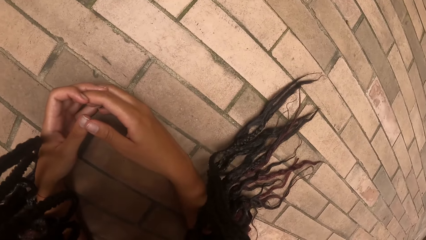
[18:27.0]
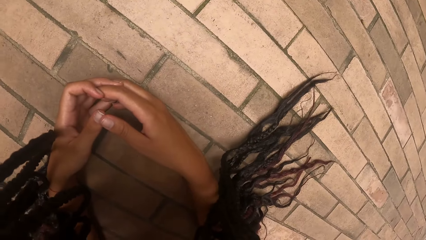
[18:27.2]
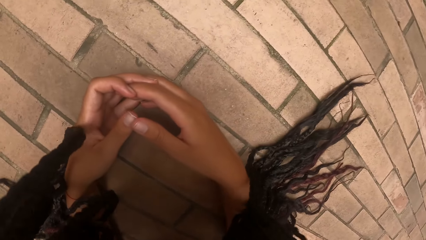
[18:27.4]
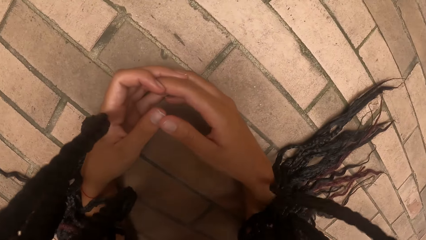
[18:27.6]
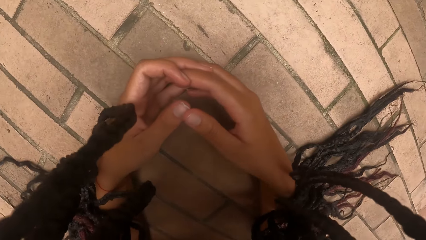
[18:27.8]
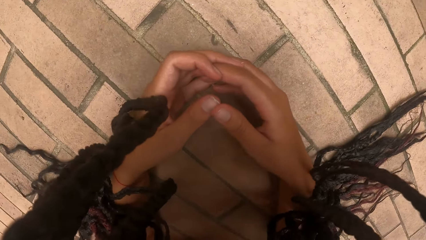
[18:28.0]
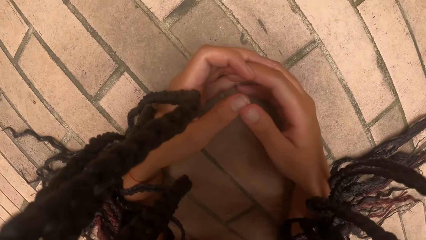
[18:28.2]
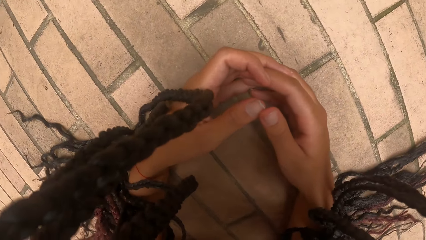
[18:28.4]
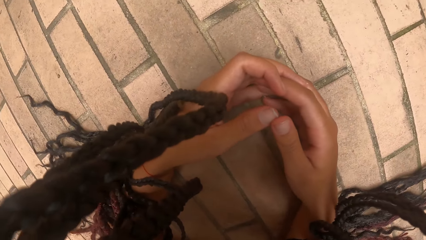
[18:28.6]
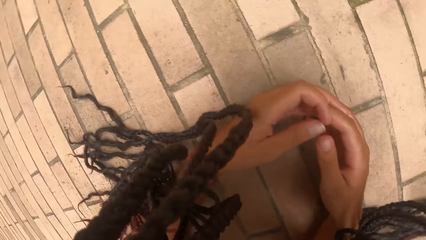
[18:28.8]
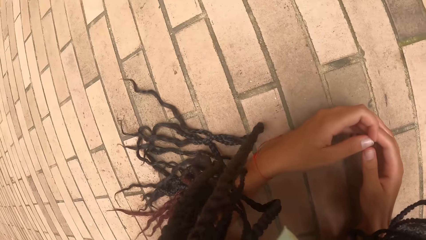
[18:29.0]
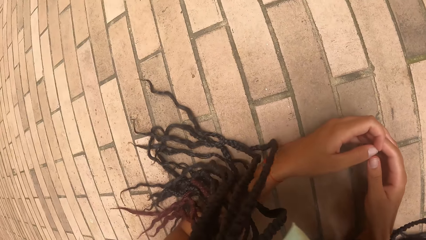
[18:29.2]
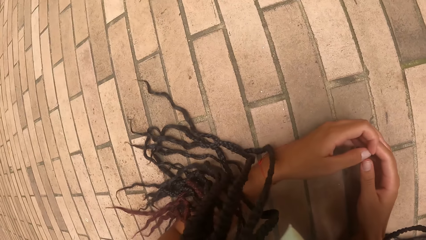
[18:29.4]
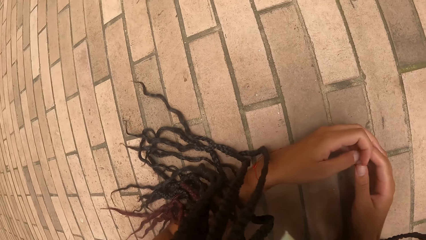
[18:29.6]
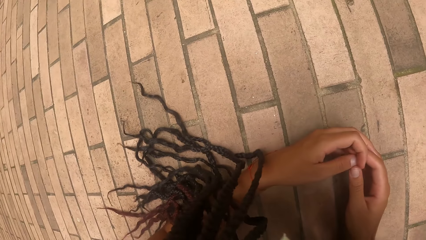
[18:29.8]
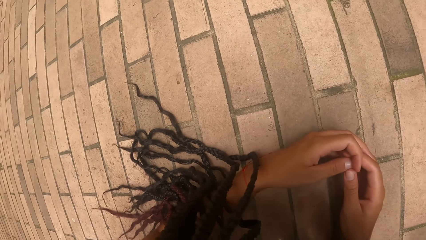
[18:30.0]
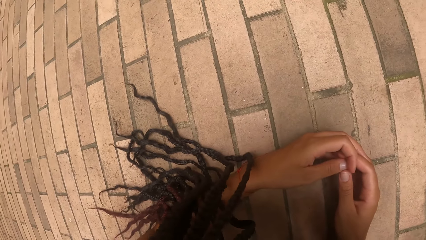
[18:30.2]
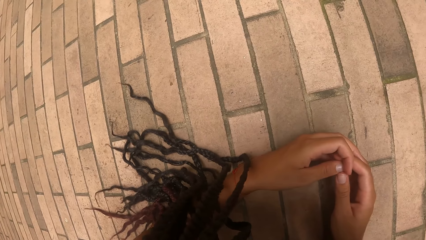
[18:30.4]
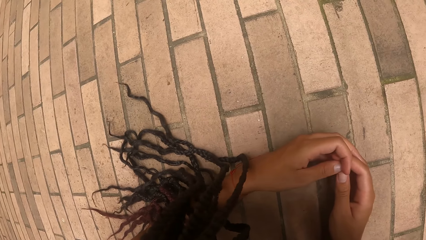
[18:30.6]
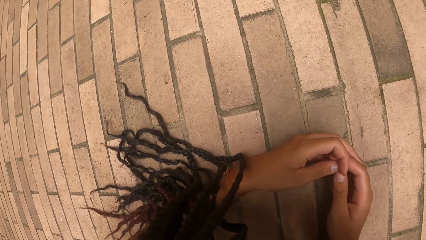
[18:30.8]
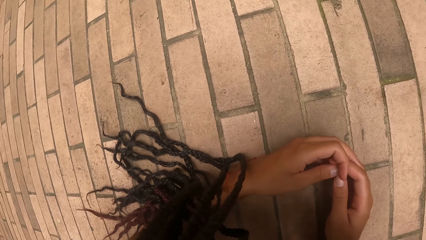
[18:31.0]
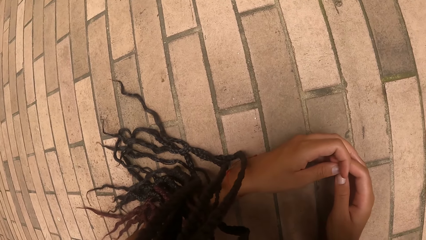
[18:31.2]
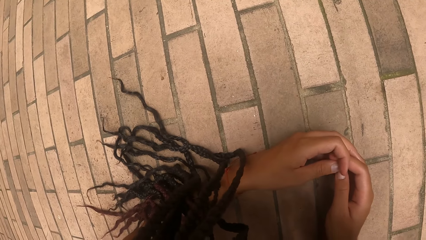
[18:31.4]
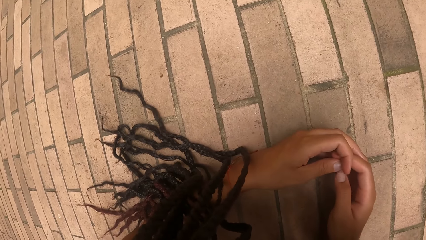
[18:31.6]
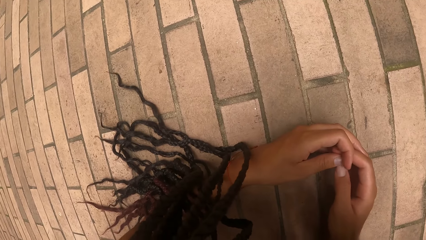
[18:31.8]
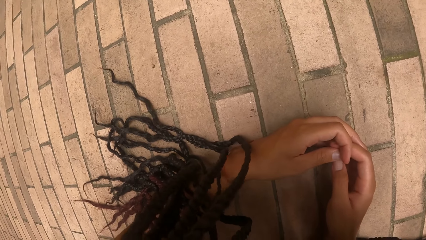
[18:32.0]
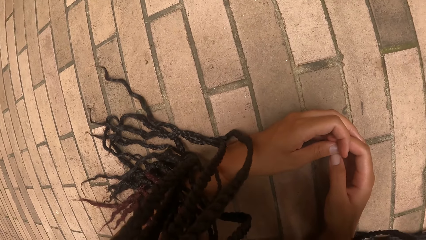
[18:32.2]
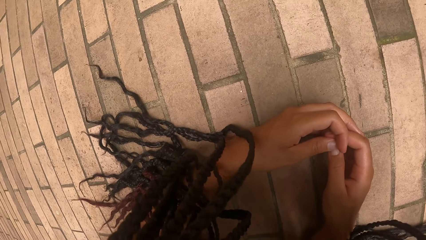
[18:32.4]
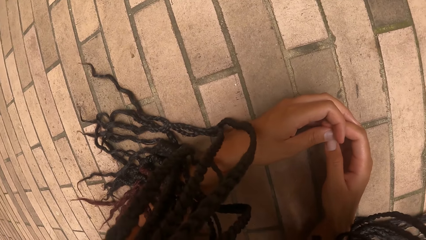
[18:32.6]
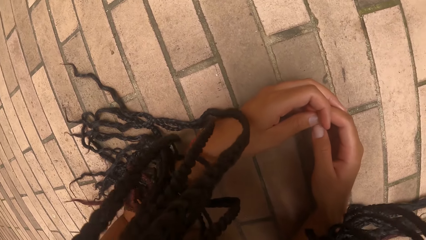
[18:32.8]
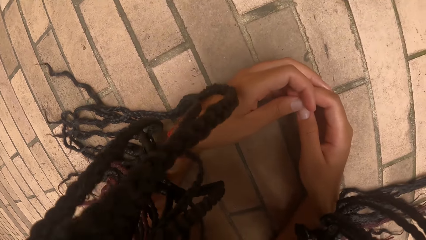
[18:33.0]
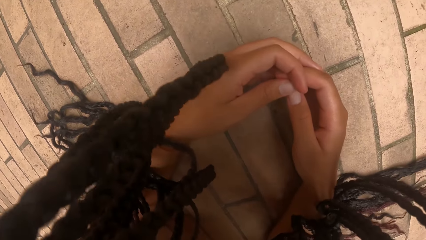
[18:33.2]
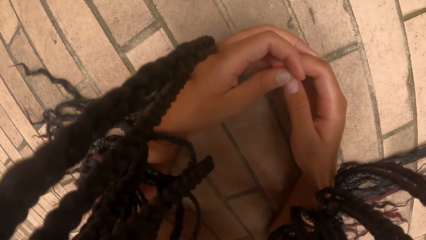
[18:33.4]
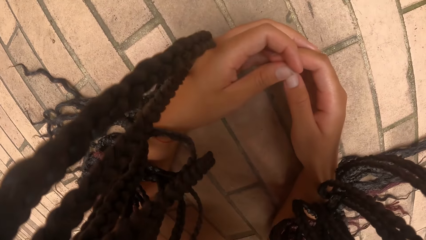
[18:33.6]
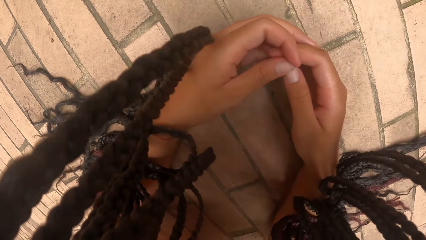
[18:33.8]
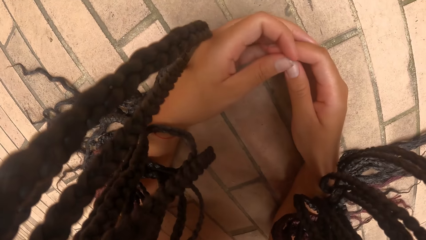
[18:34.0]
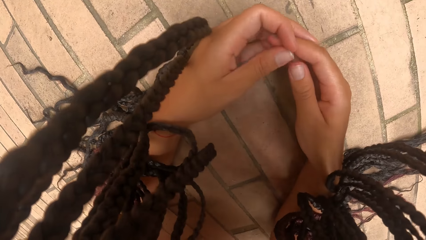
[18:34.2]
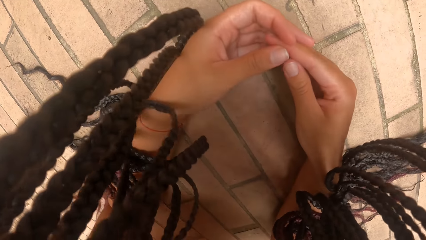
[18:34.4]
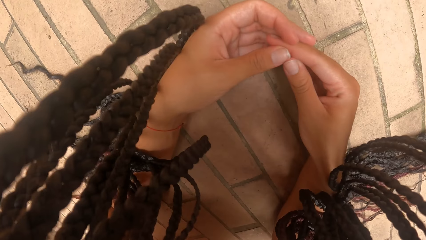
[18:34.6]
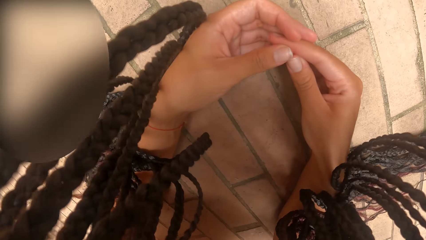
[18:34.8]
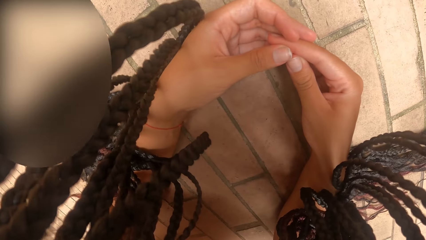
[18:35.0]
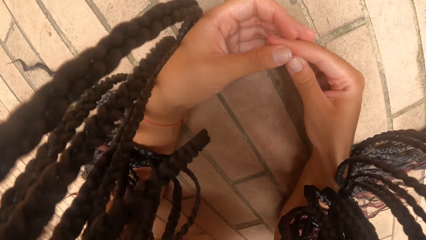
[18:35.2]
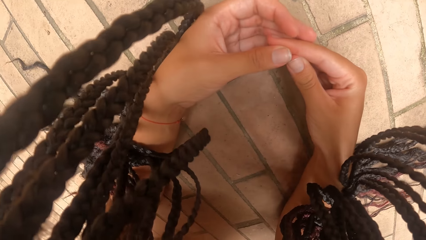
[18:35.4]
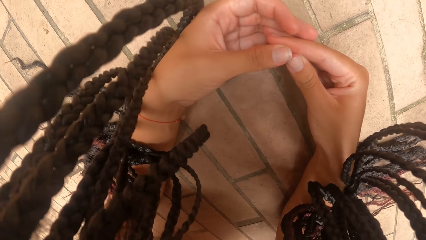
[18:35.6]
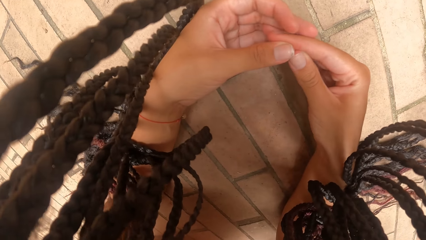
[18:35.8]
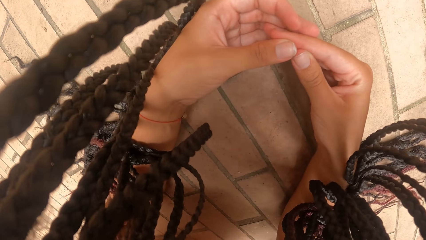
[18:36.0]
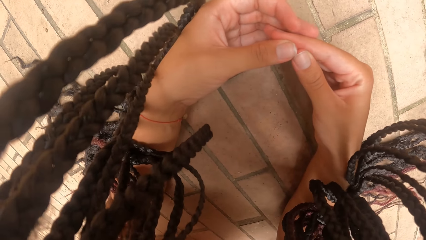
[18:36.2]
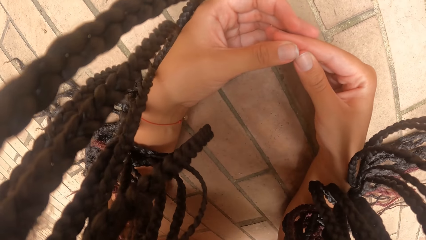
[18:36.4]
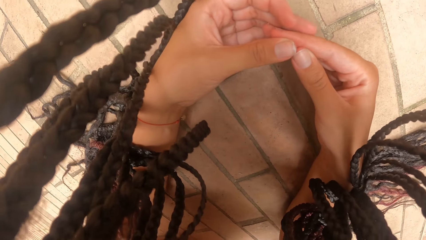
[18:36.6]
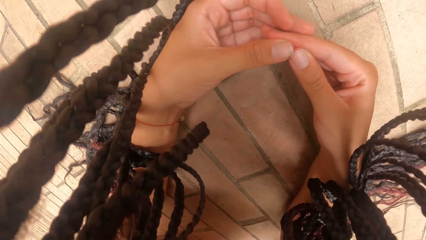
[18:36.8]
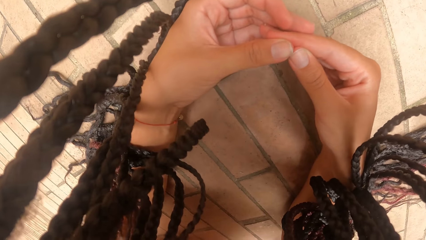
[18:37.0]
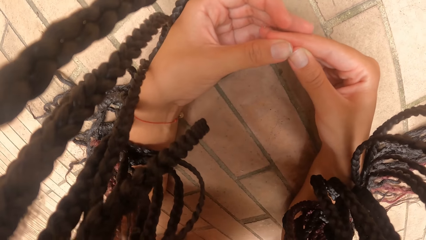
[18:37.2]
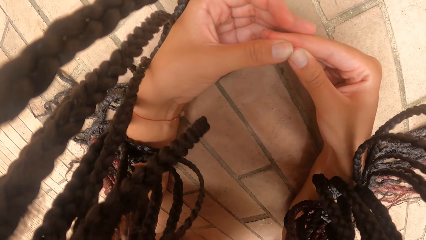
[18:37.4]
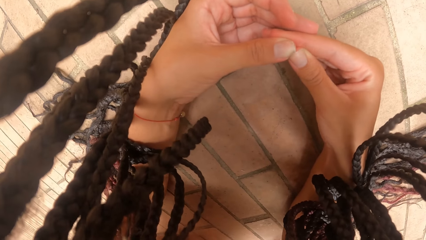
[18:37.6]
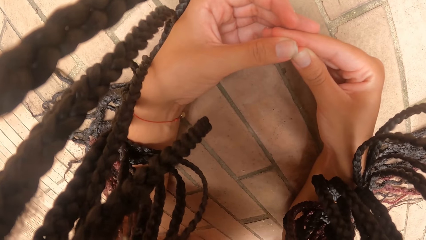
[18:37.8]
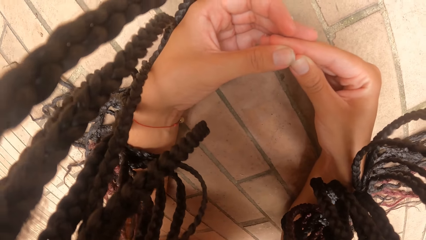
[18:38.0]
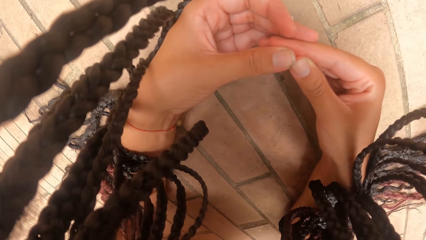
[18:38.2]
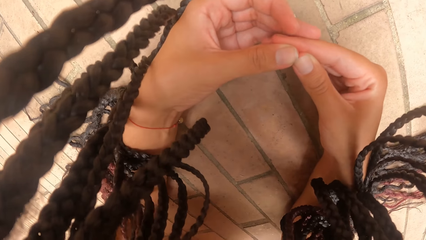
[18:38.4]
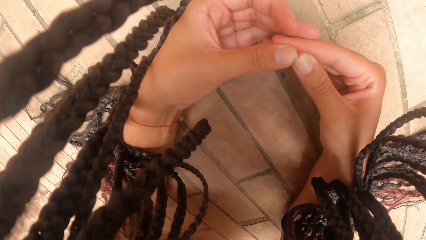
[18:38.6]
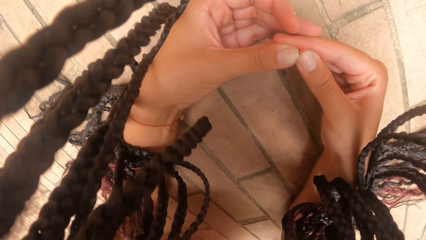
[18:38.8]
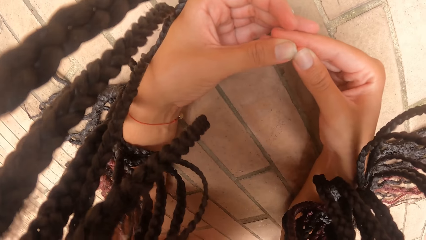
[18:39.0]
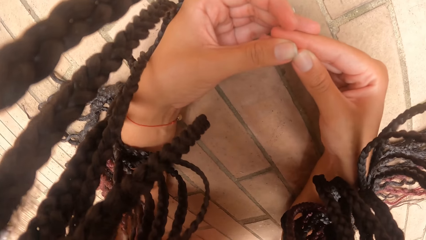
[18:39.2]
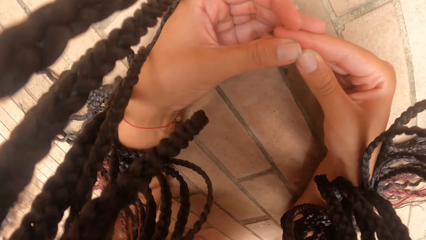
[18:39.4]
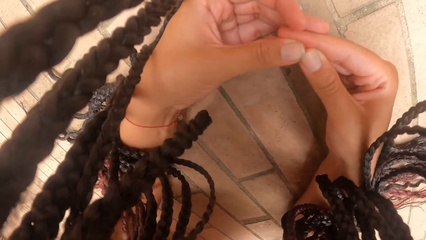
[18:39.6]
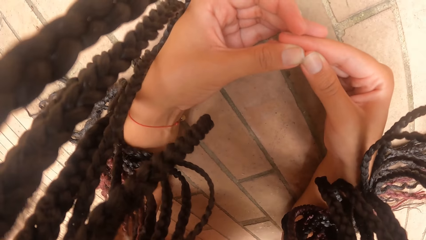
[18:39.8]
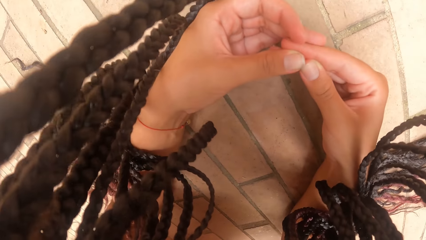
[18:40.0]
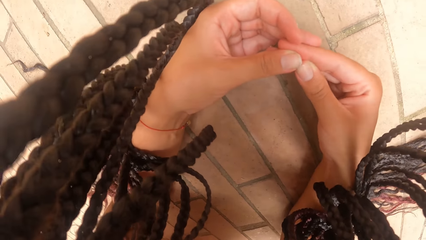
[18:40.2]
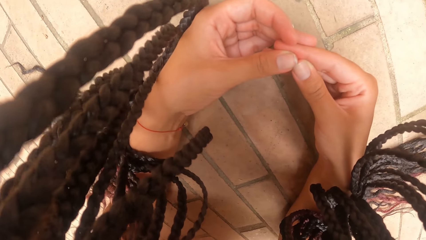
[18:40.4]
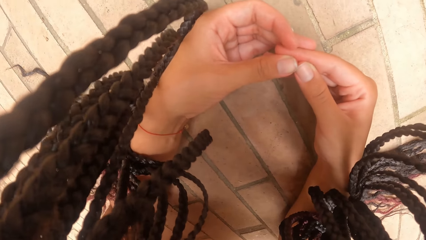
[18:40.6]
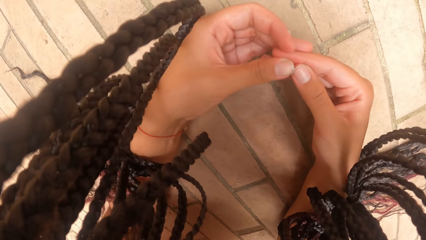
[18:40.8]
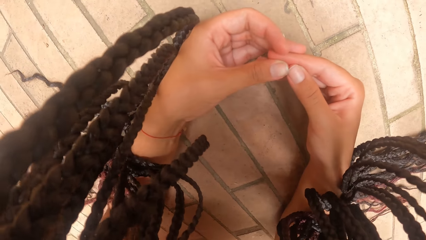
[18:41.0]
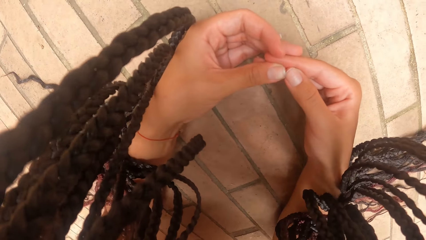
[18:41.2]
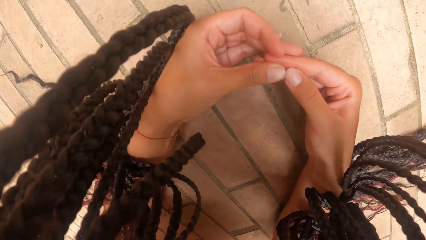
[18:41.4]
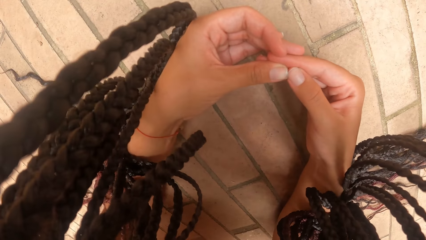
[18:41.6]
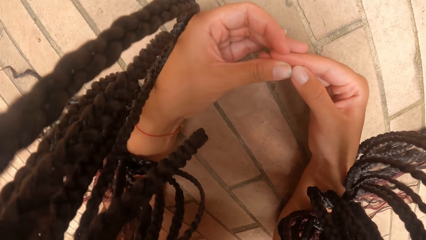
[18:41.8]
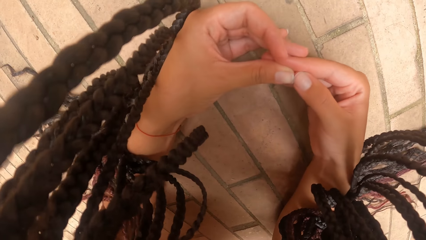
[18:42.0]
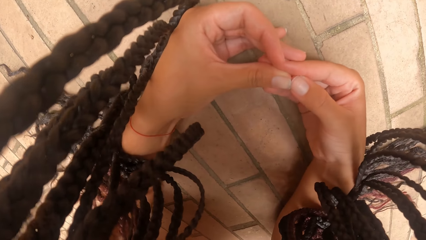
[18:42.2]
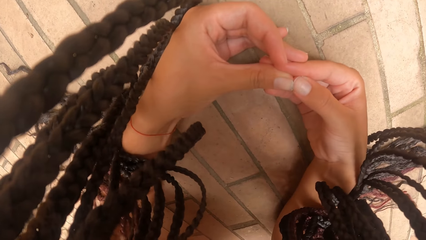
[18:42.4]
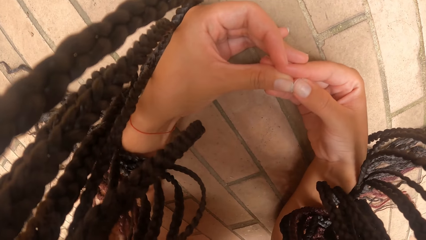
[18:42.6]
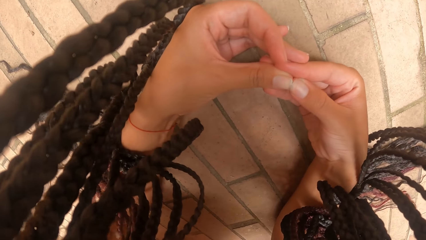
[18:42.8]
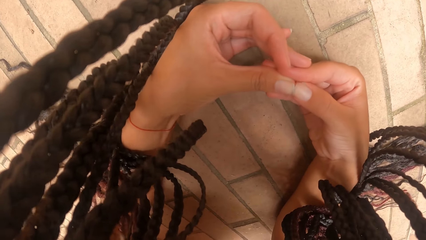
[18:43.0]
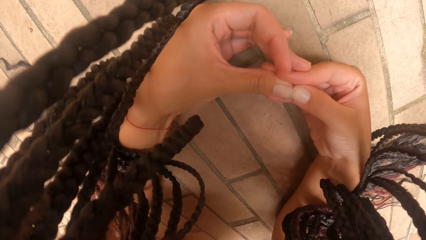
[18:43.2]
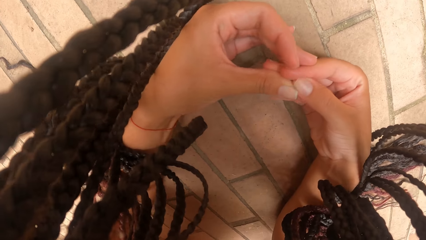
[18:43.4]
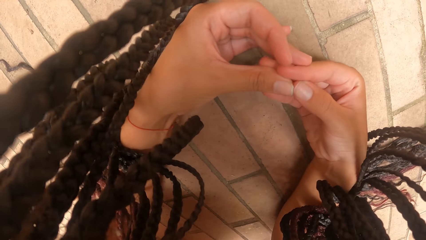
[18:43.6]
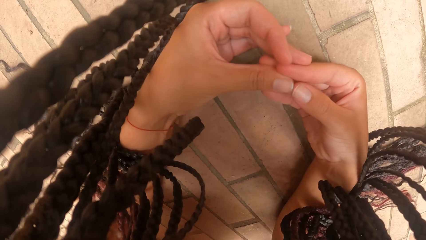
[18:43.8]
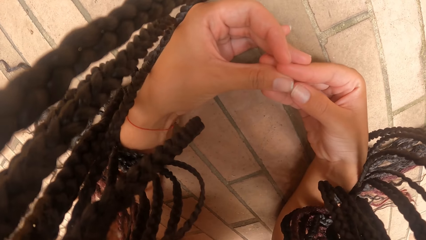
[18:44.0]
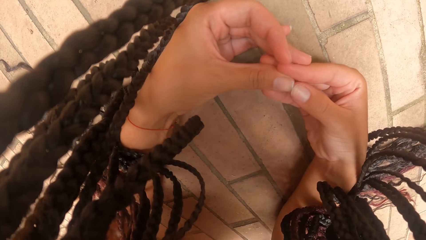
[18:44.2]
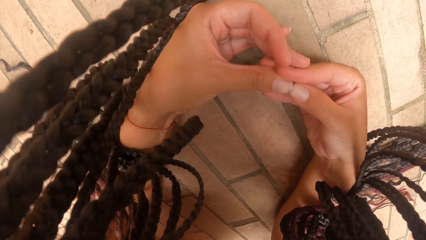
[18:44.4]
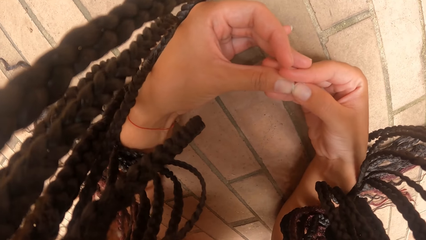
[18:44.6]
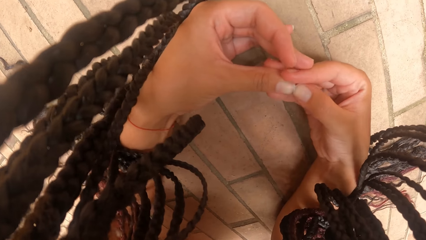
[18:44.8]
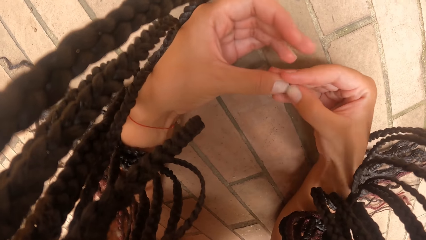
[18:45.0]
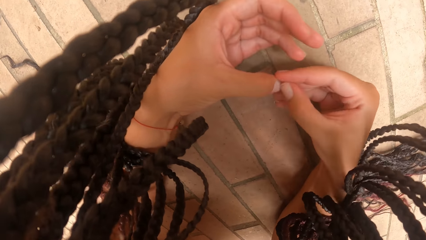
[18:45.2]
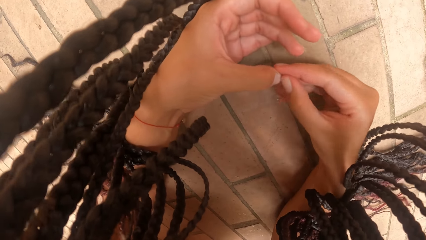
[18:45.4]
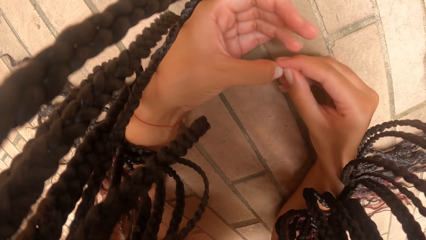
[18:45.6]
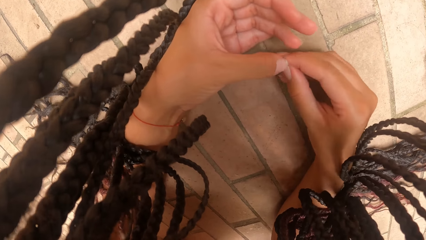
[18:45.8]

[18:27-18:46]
The camera wearer moves her fingers. She looks around. She removes dirt in her nails.
